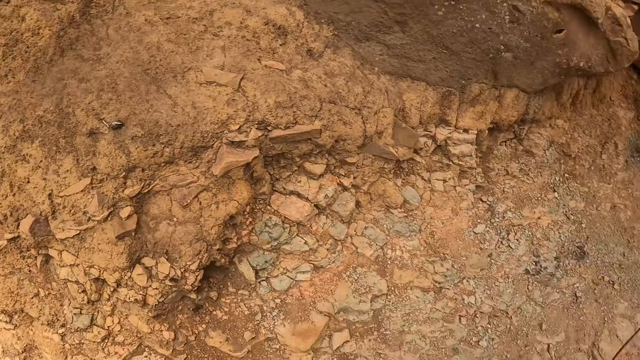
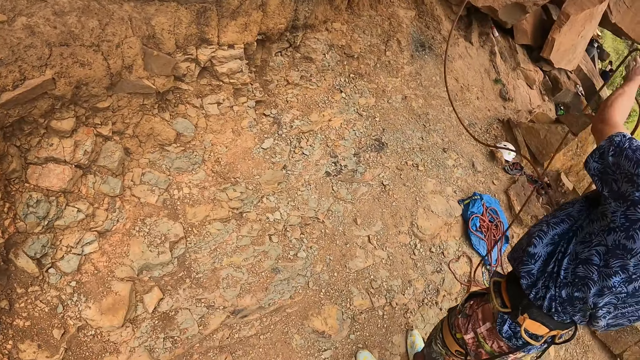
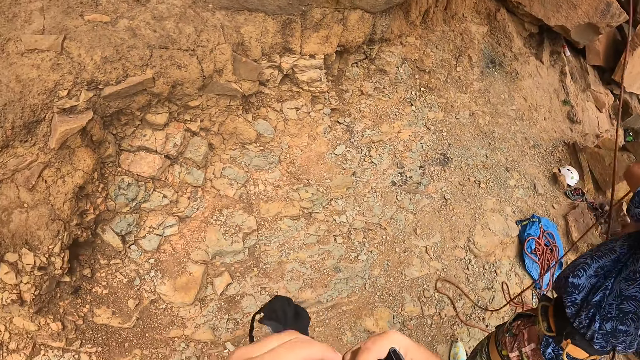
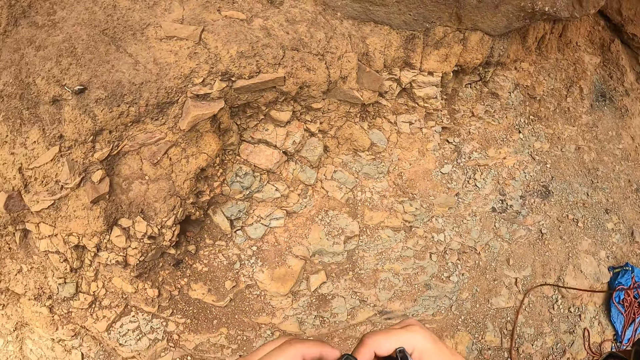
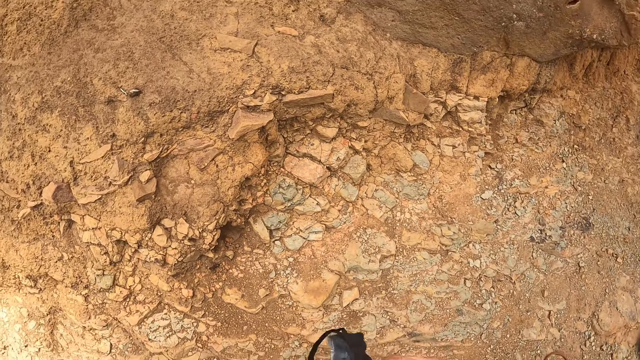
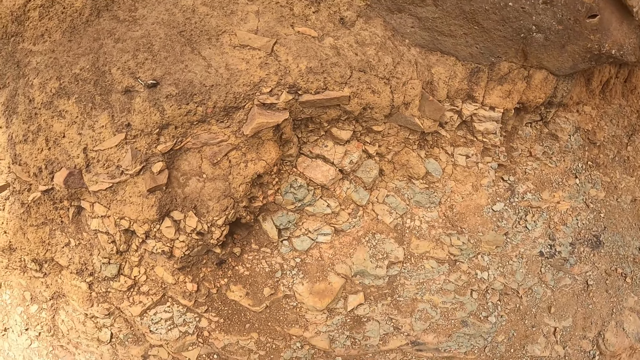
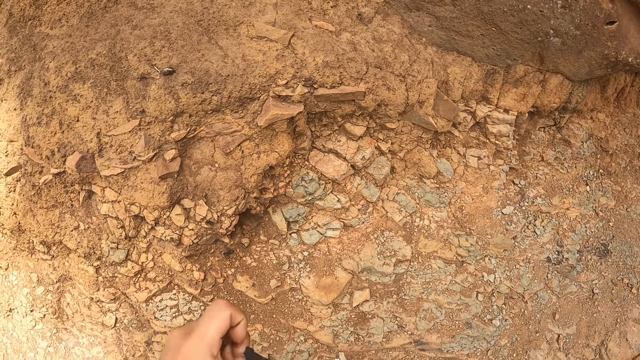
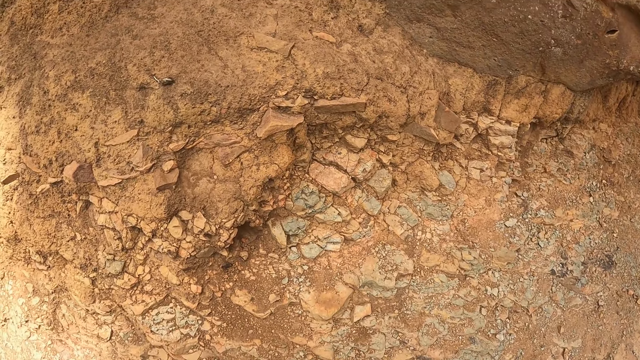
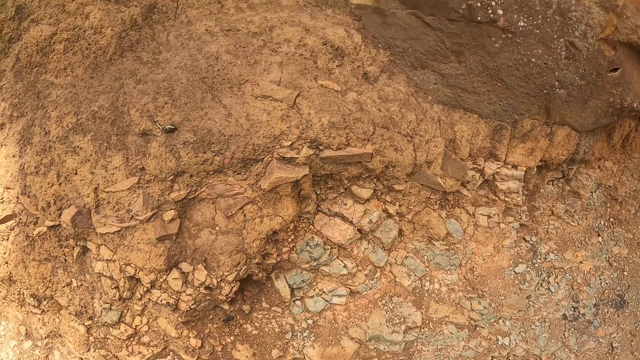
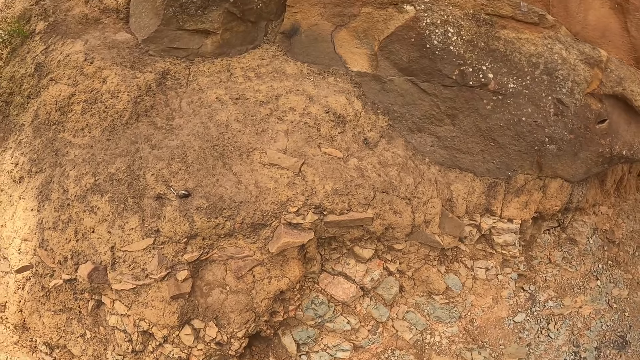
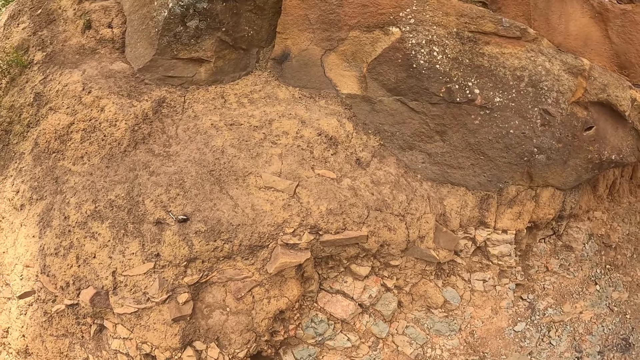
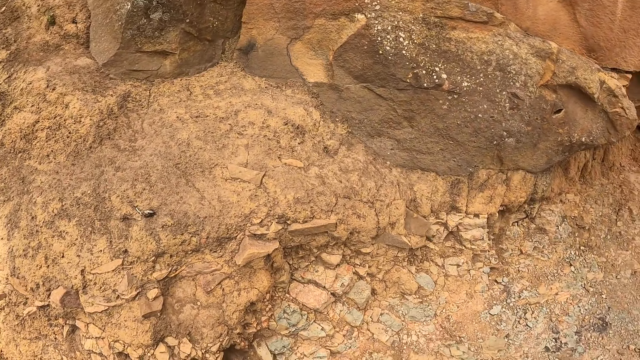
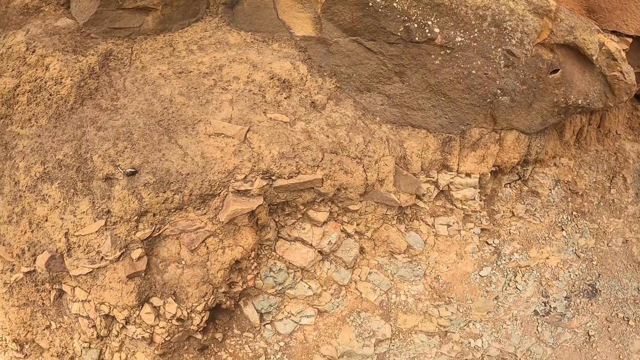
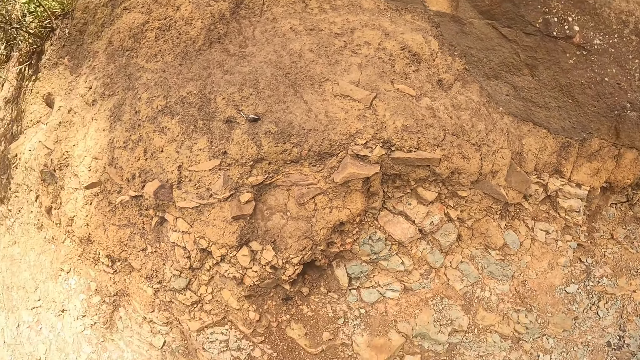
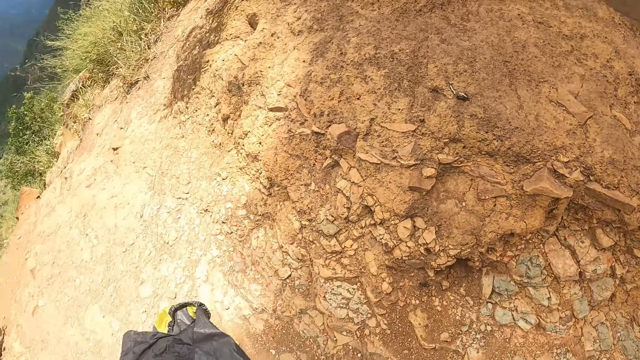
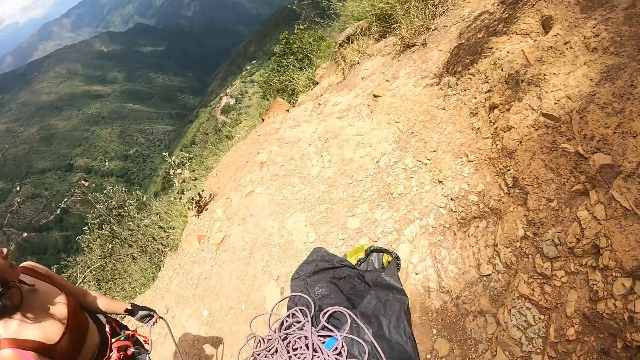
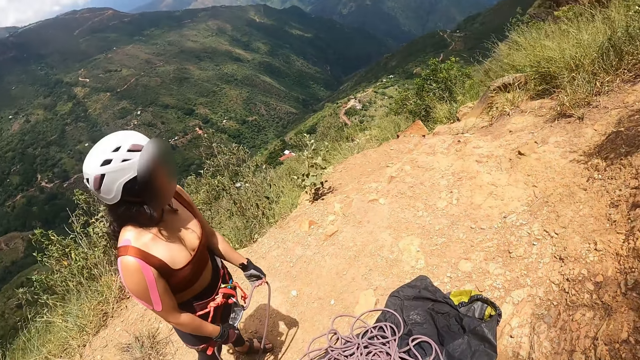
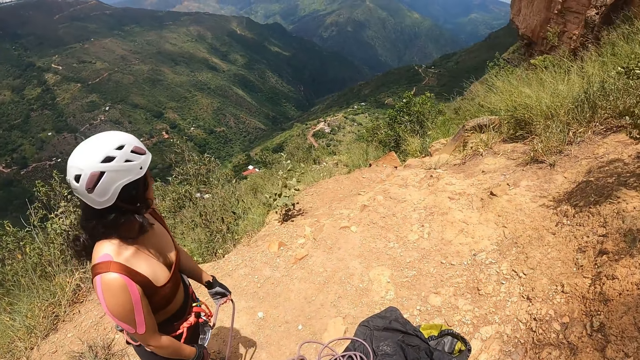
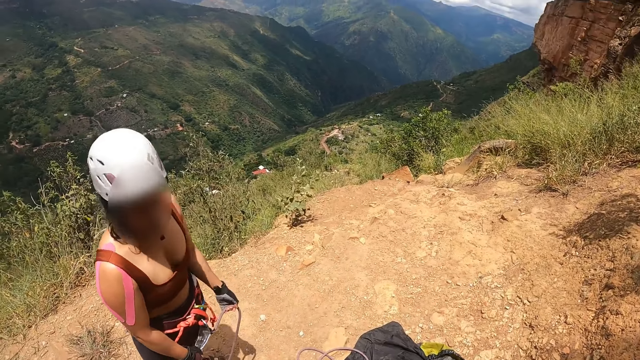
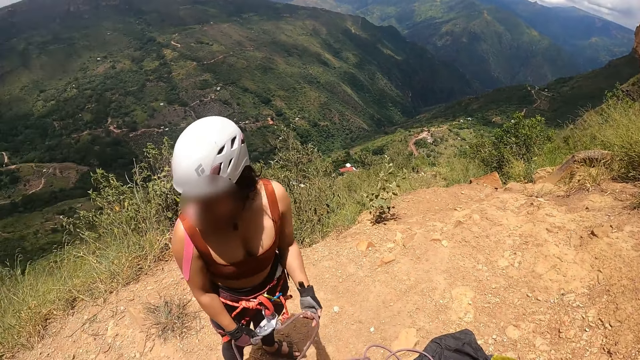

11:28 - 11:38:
The camera wearer ties the harness. They look around the hiking site.

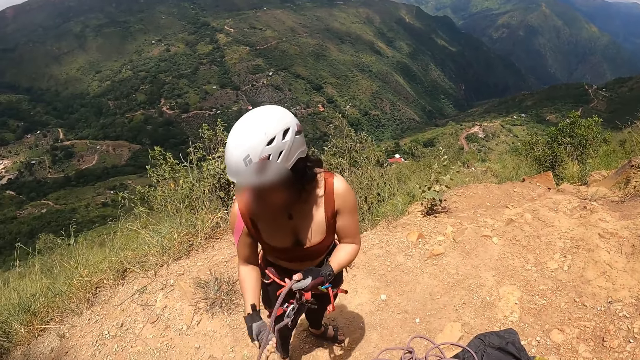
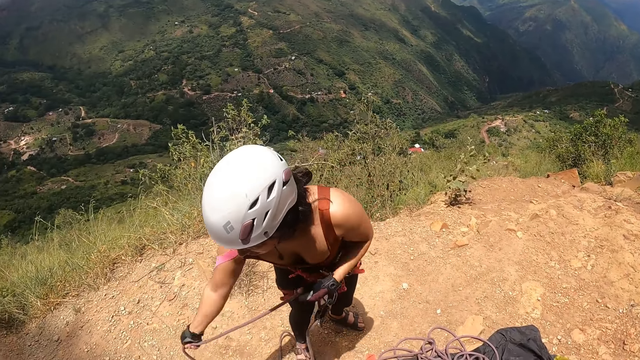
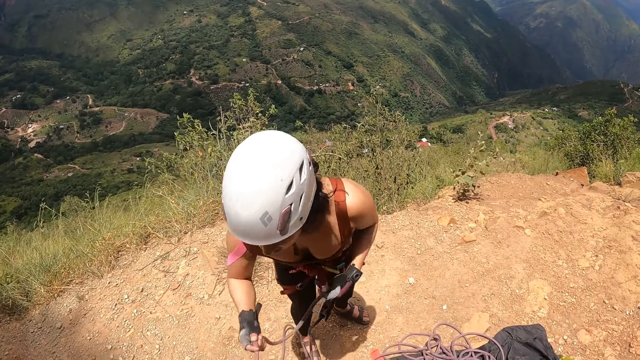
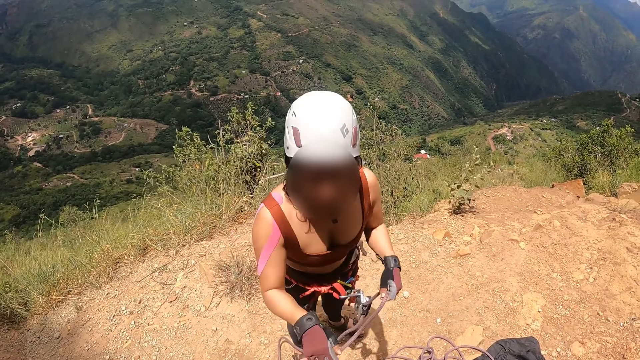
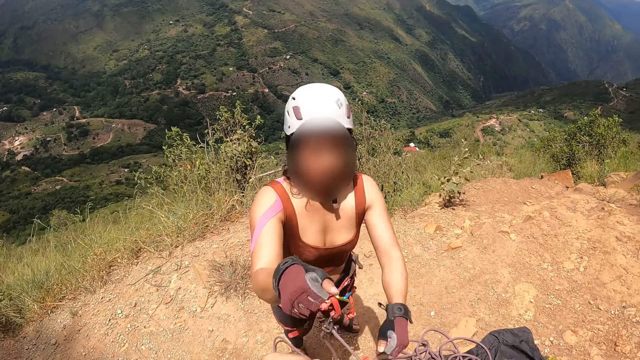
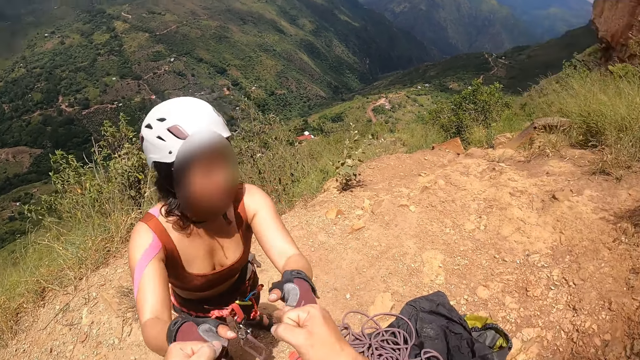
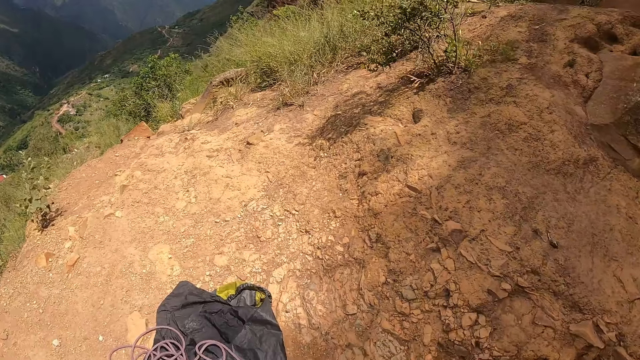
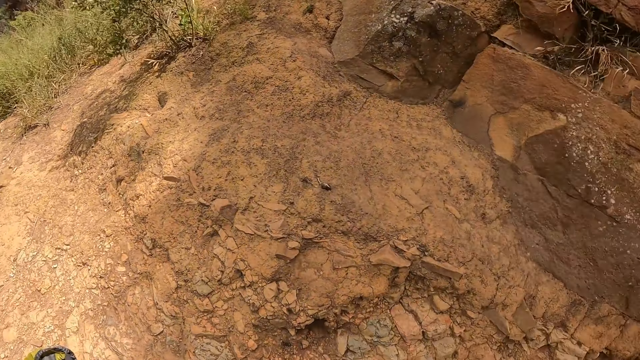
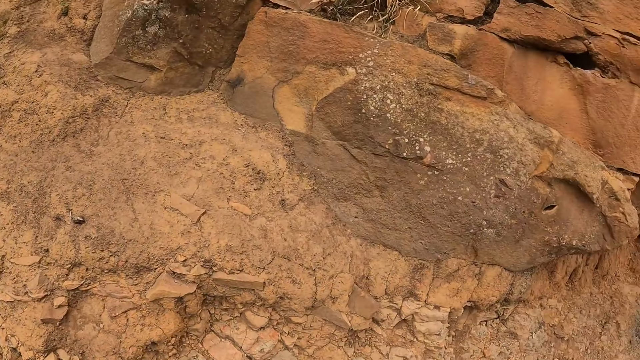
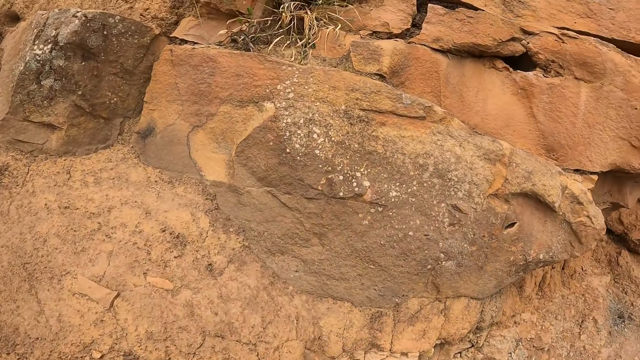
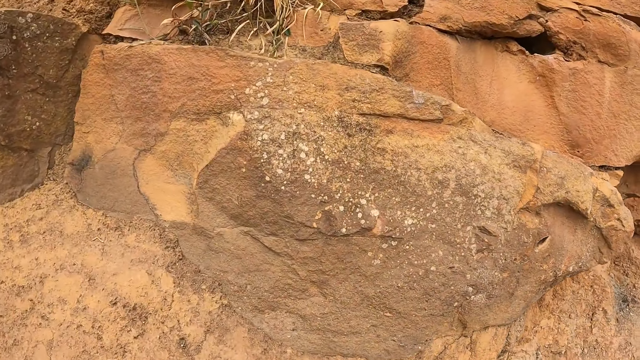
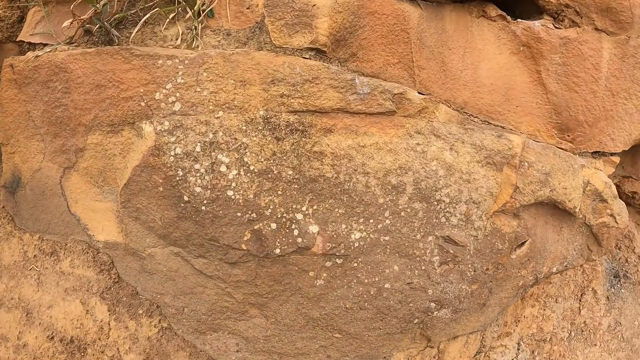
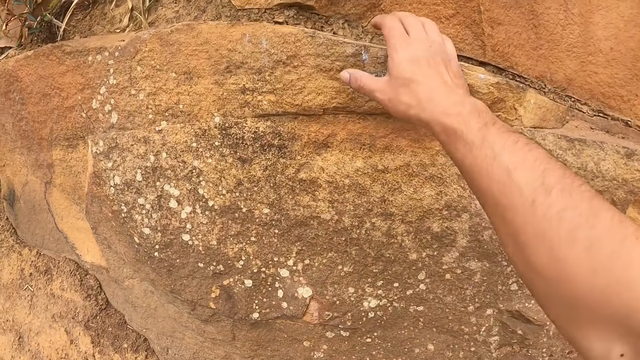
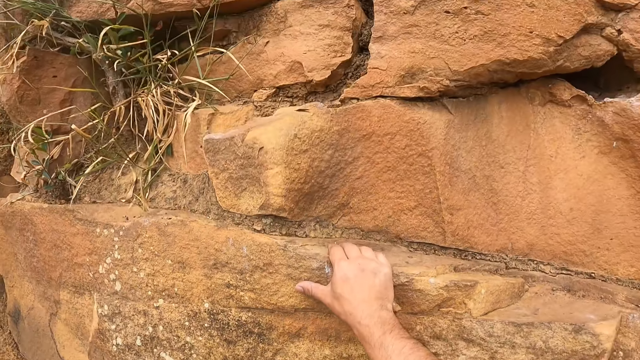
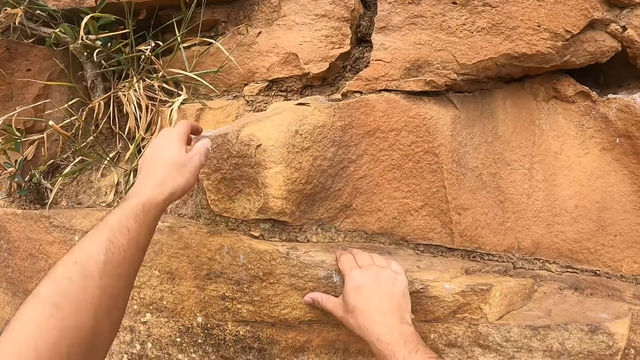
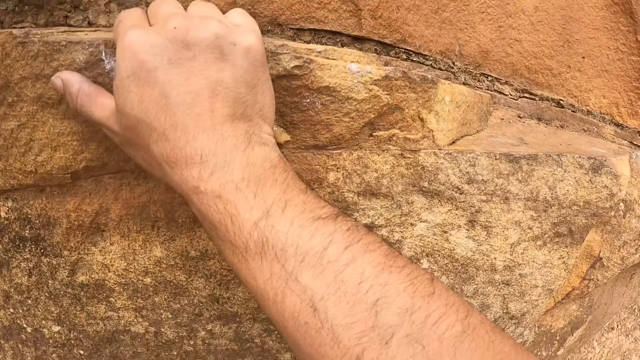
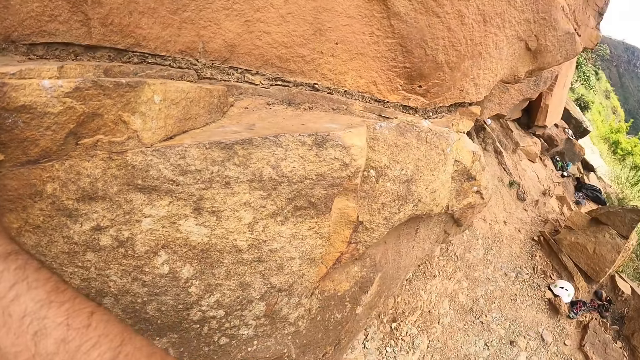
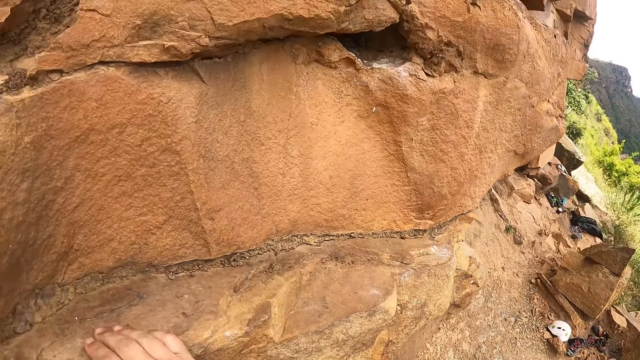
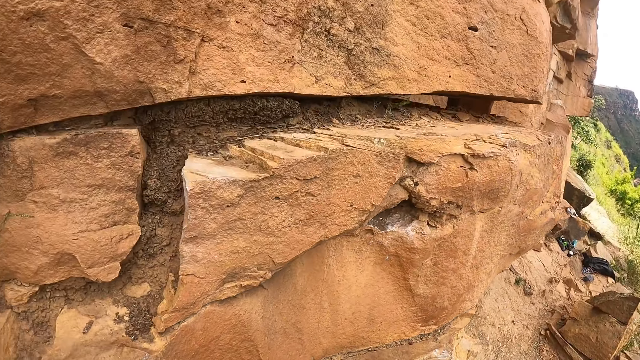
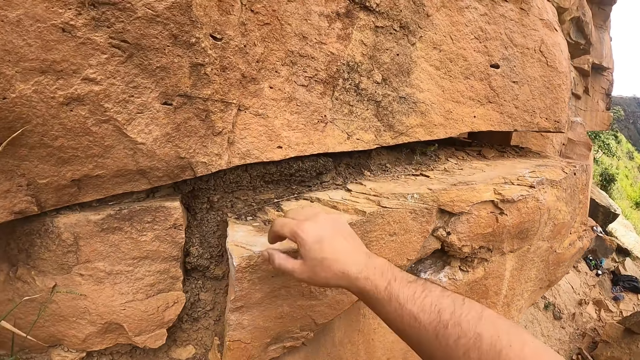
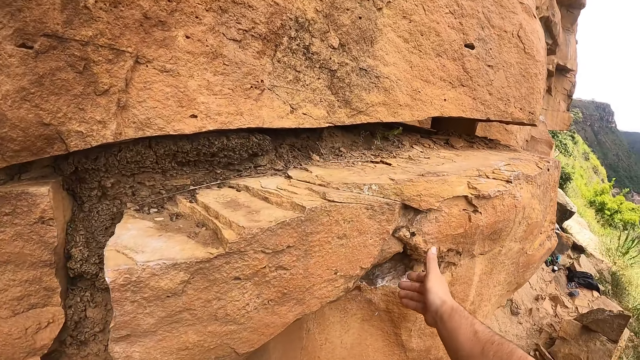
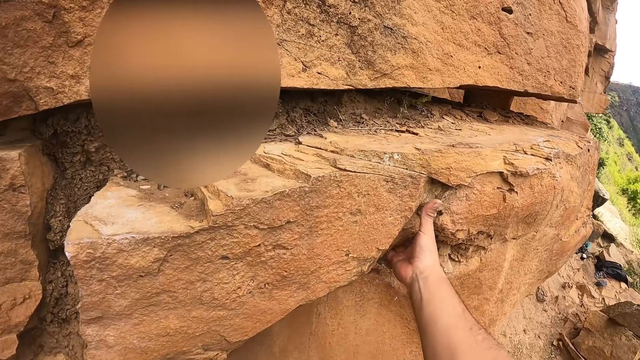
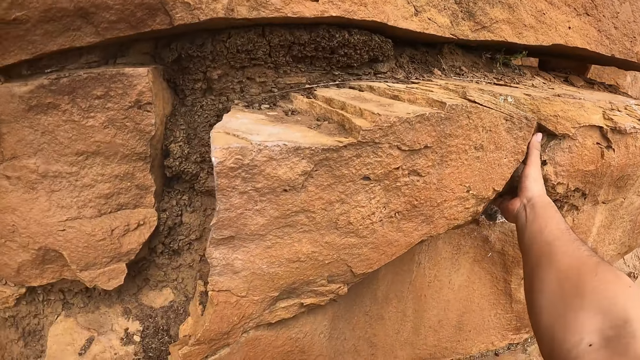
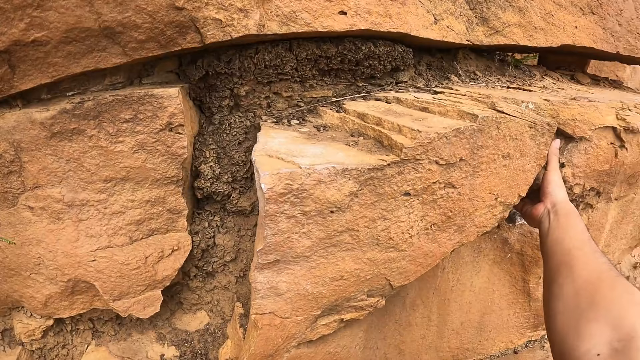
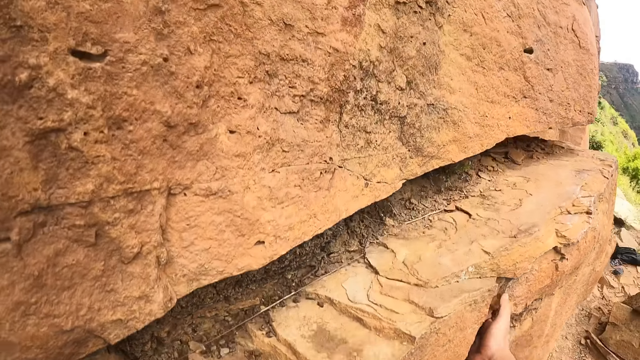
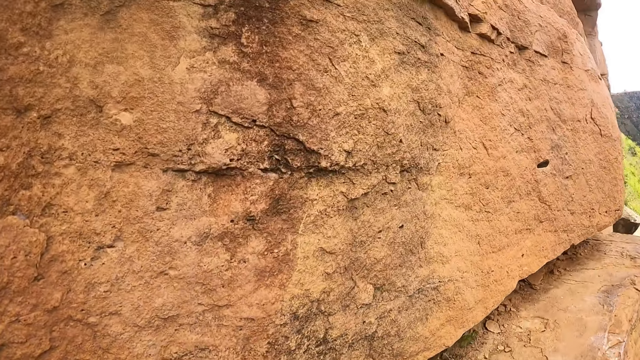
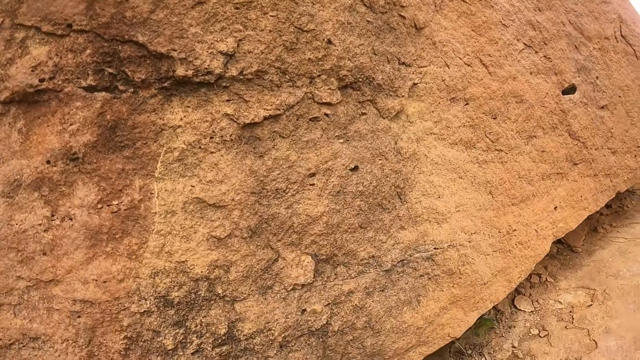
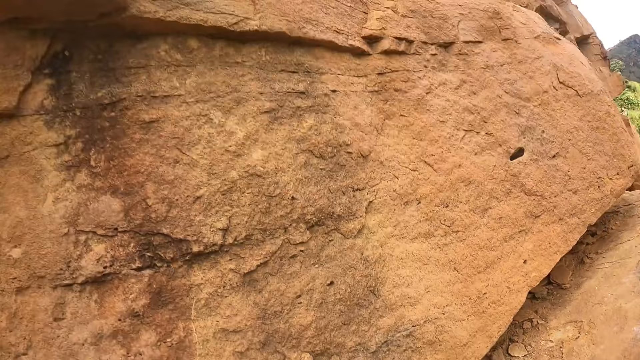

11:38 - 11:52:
A lady gives the camera wearer the rope. The lady engages the camera wearer. The camera wearer moves at the hiking site. They look around. They climb the rock.
